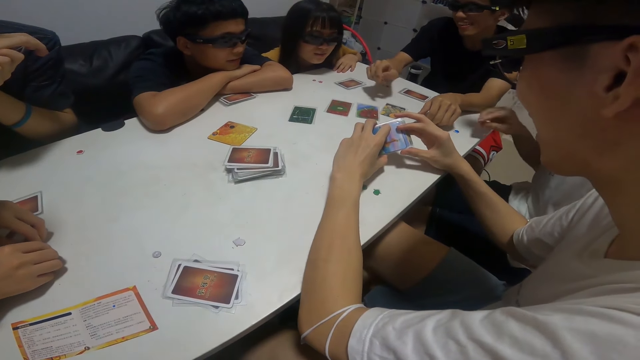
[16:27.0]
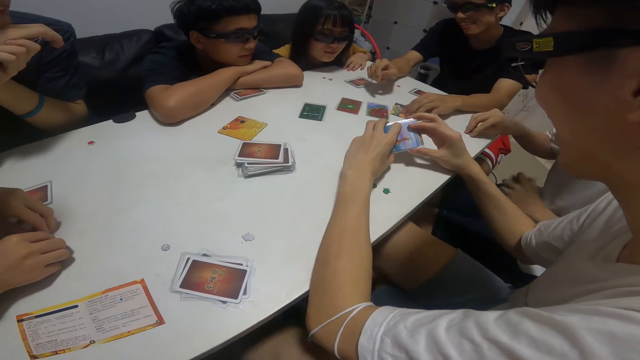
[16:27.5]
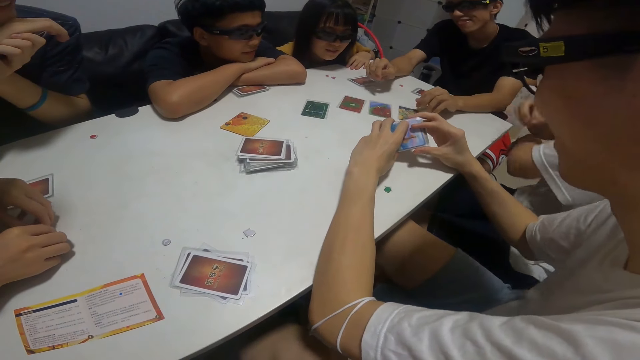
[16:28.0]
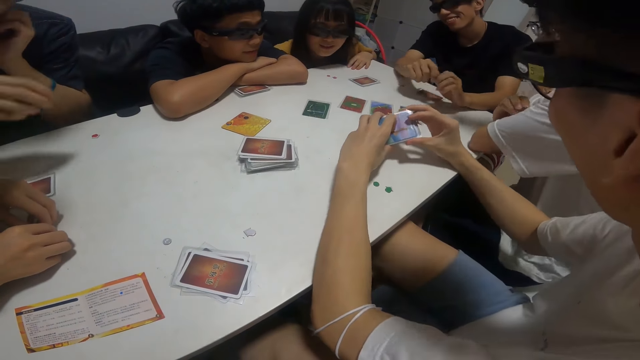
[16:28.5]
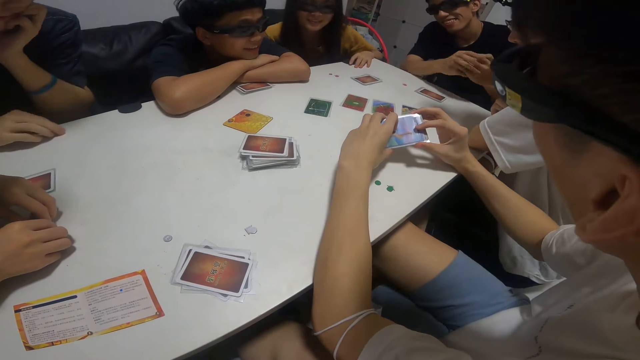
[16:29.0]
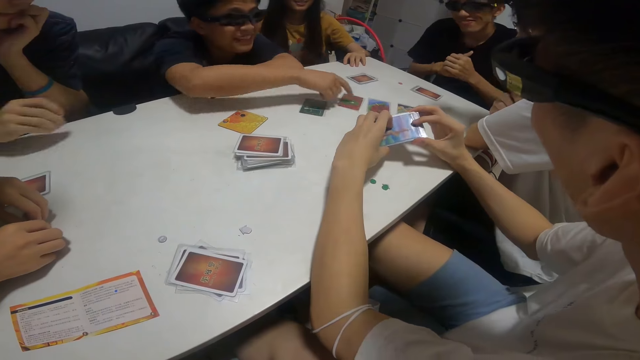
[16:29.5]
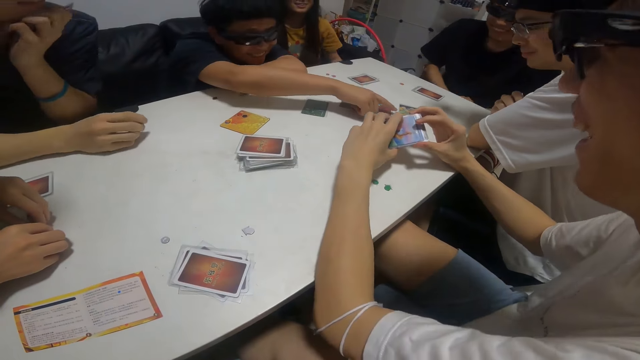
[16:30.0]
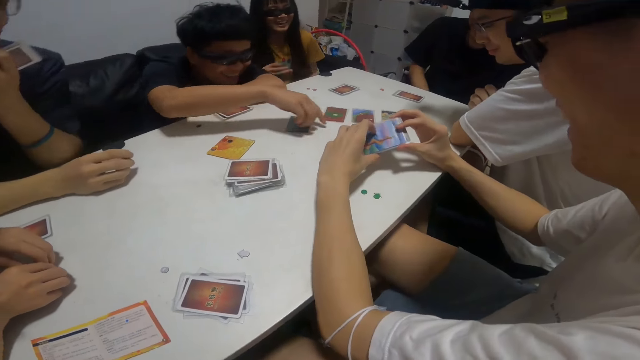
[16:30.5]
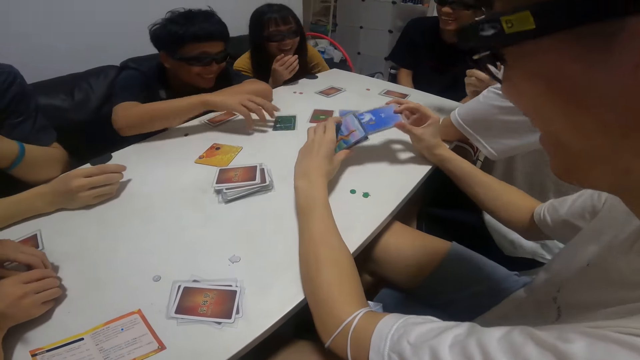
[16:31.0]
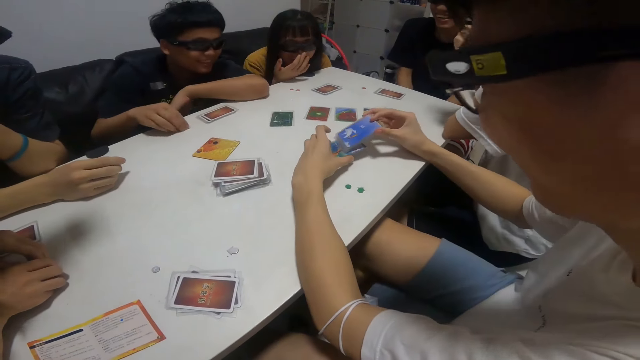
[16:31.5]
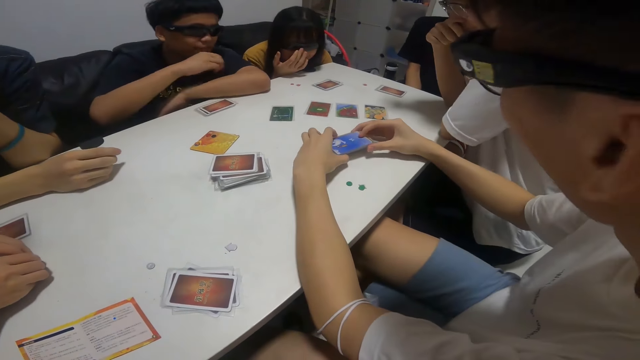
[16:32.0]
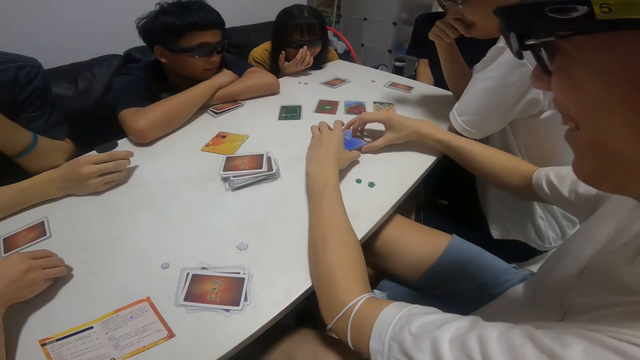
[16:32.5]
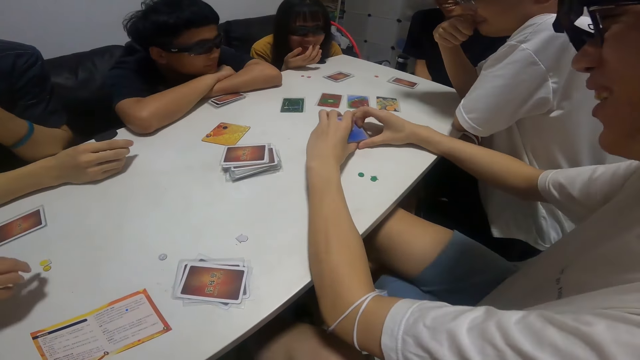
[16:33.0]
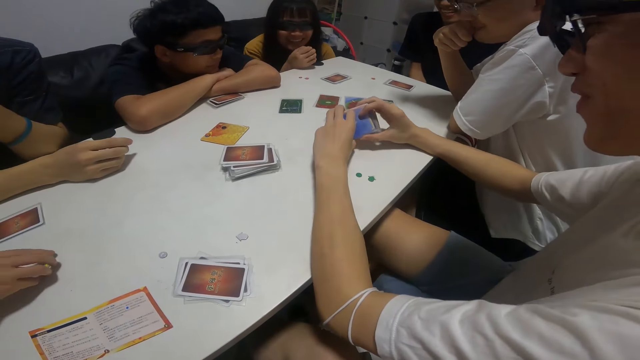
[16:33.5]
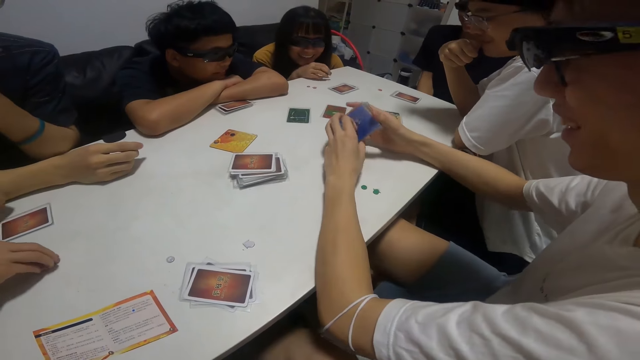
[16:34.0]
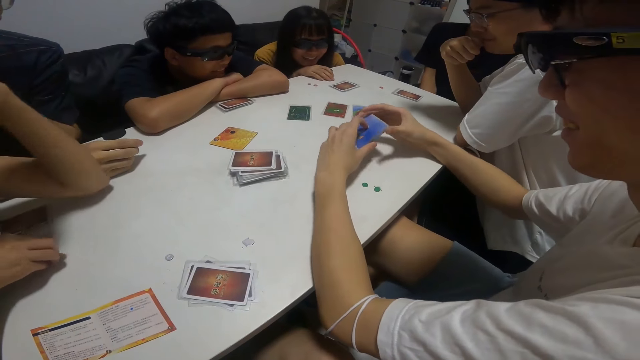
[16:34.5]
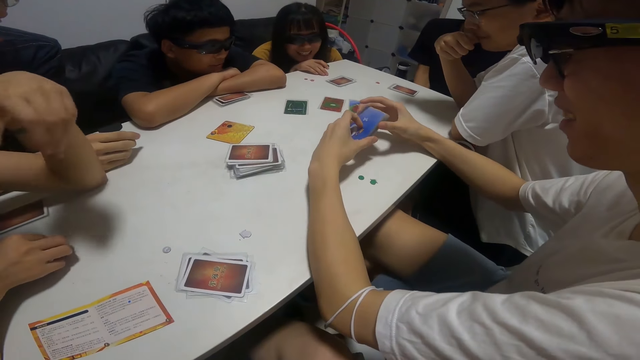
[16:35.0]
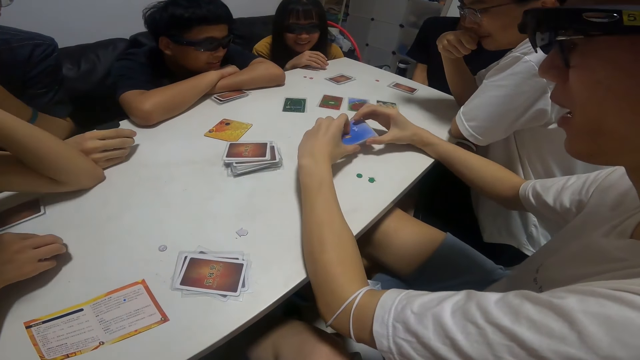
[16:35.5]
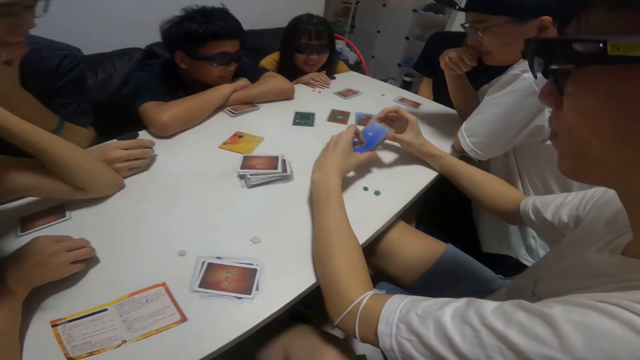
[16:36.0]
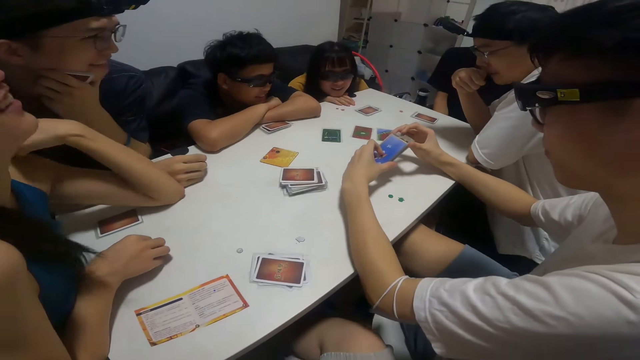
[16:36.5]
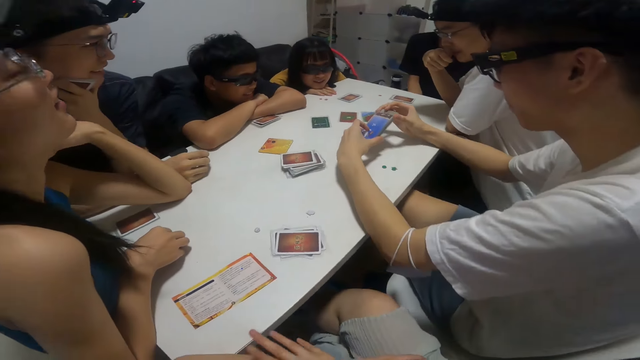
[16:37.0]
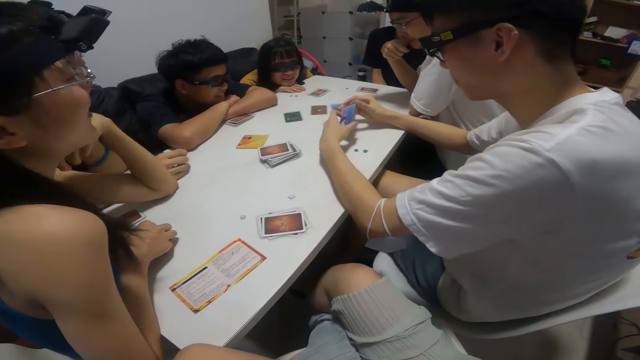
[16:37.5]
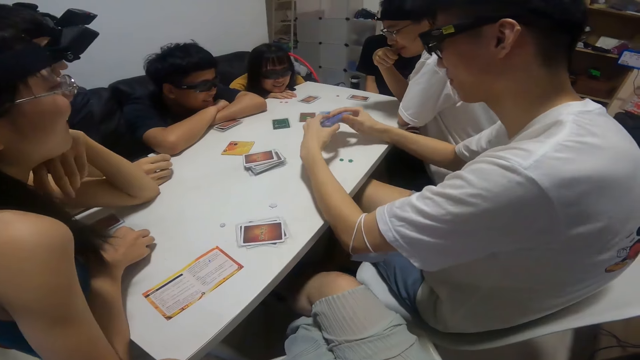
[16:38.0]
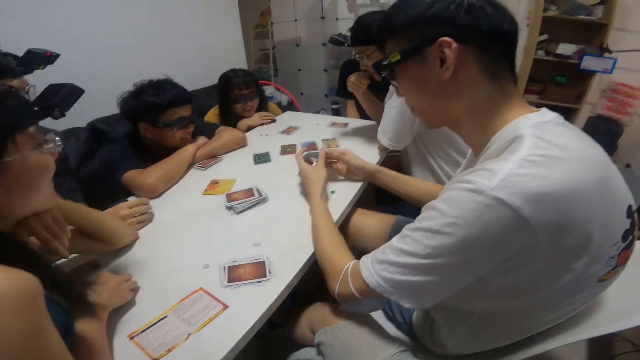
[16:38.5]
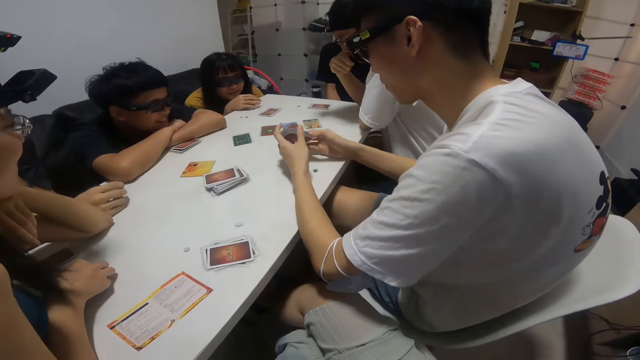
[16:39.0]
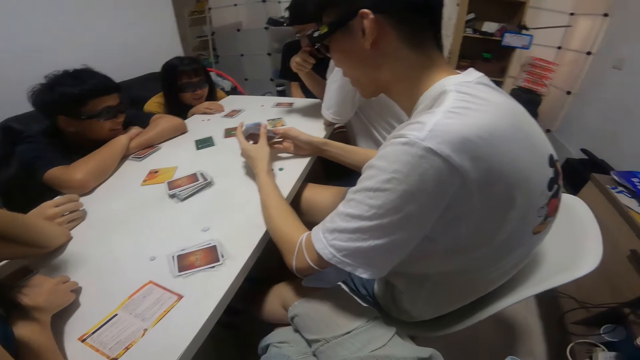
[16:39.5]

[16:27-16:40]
A man turns the cards and plays another card on the table with his right hand. Another man picks some cards from the table with his right hand. A boy adjusts the cards on the table with his left hand. A third man points at the cards on the table. The camera wearer laughs with the team playing cards. A fourth man interacts with the group of people. The third man converses. The camera wearer looks around the house.

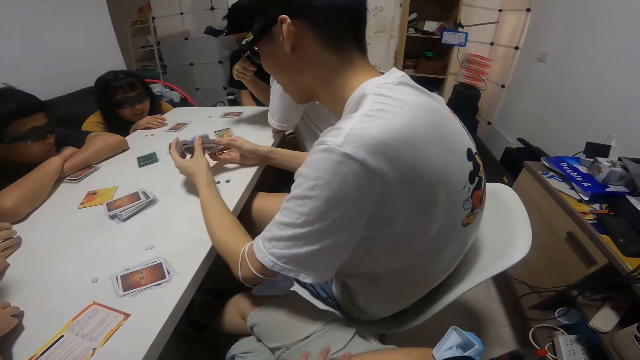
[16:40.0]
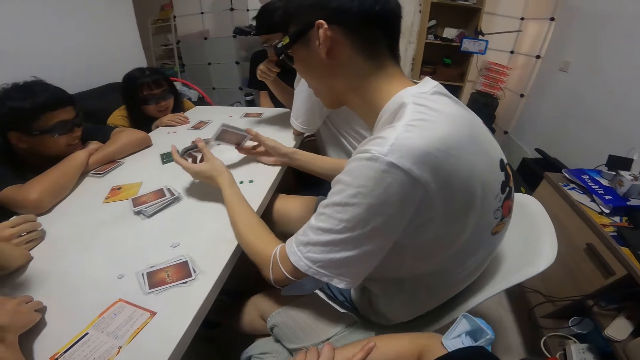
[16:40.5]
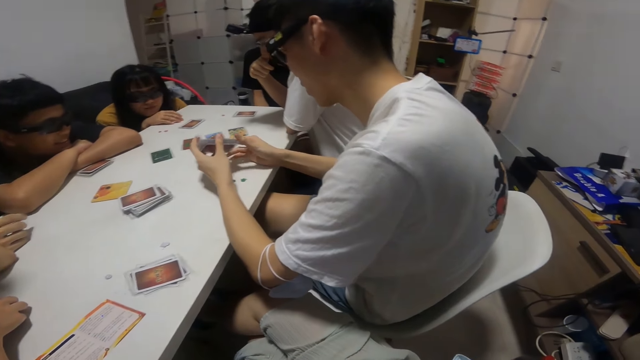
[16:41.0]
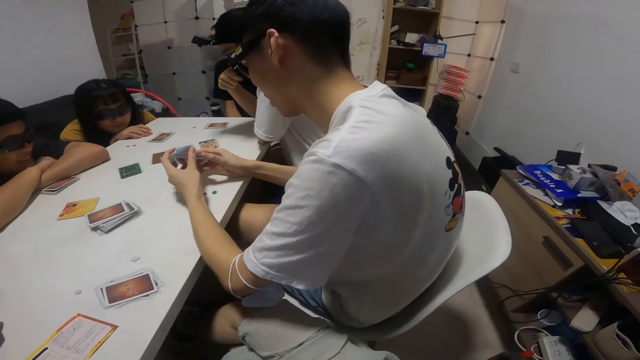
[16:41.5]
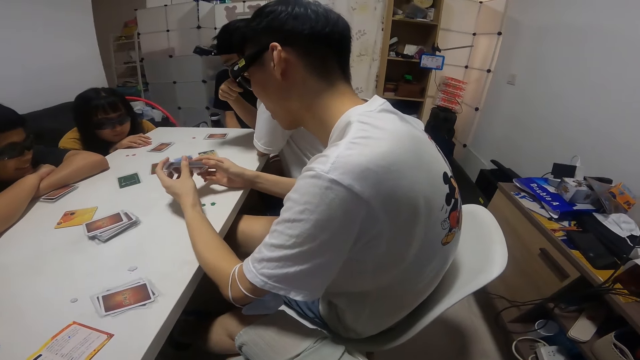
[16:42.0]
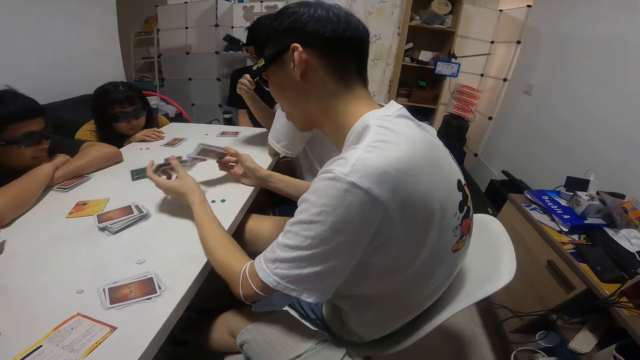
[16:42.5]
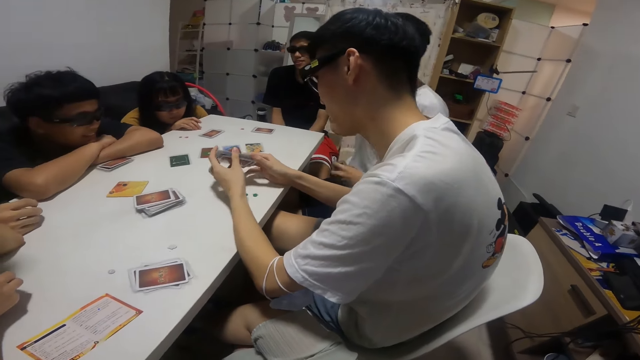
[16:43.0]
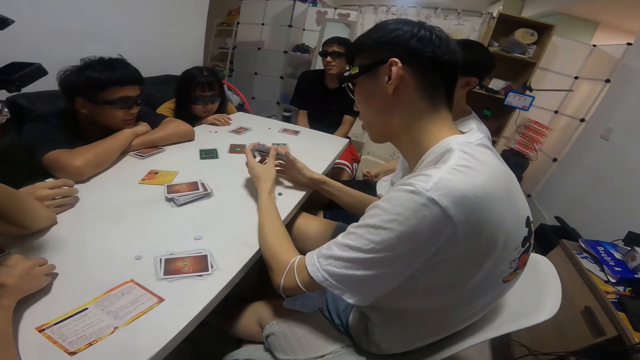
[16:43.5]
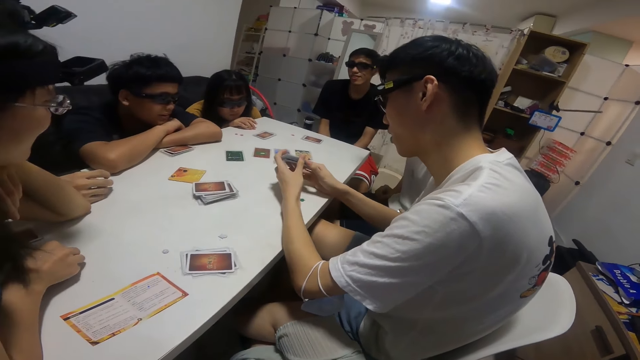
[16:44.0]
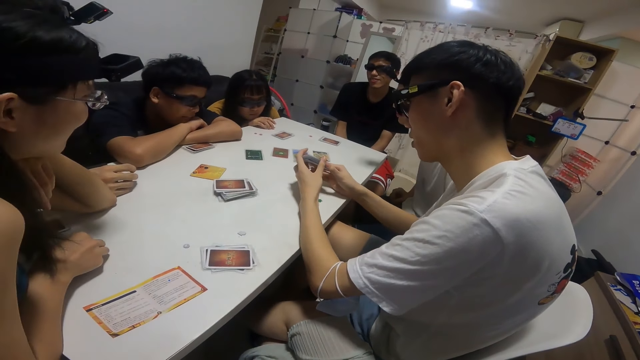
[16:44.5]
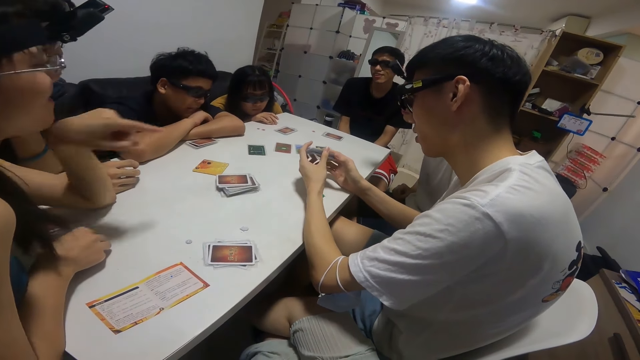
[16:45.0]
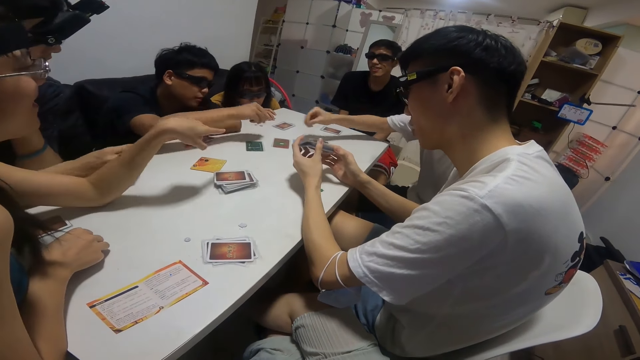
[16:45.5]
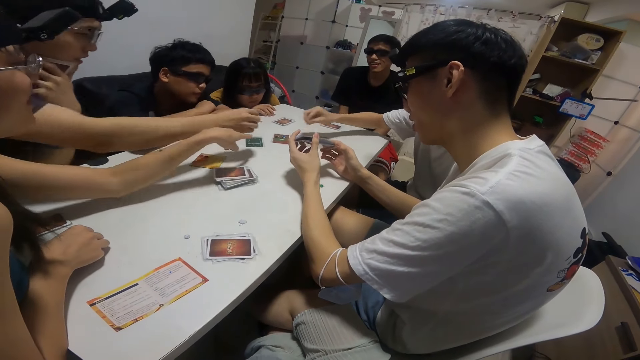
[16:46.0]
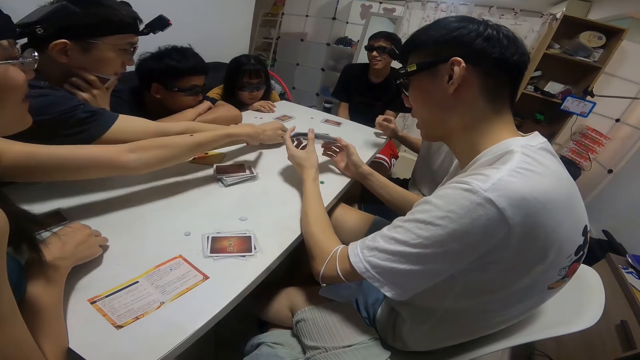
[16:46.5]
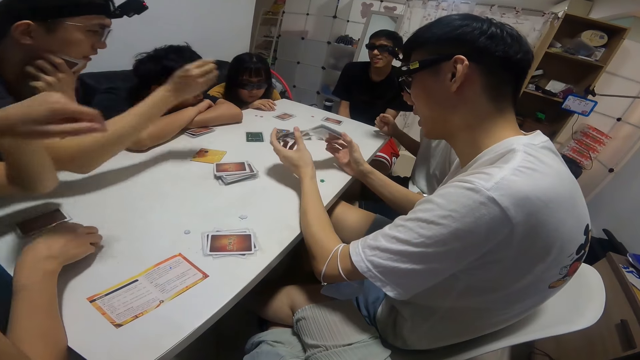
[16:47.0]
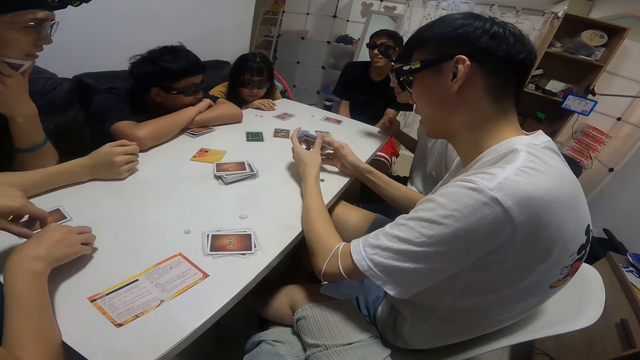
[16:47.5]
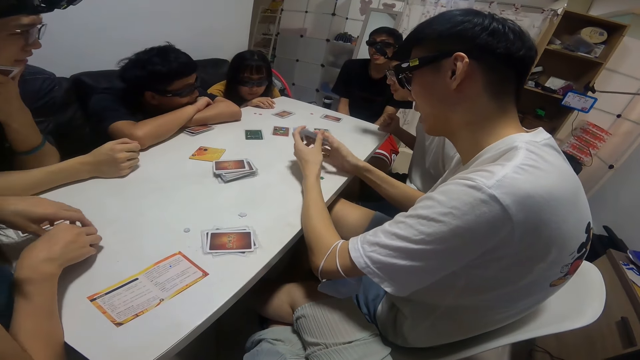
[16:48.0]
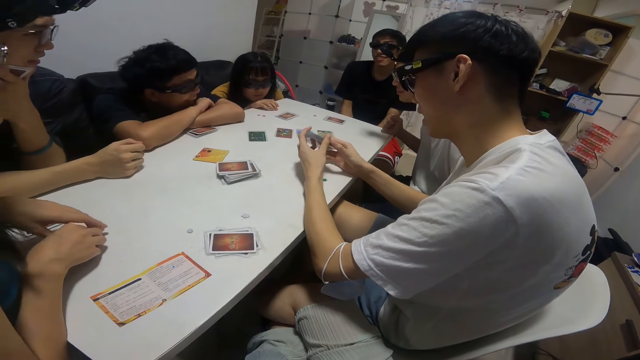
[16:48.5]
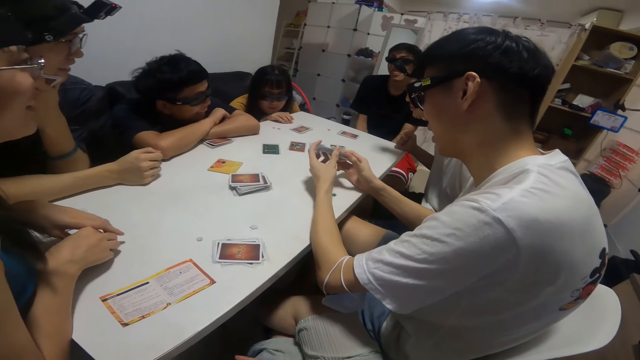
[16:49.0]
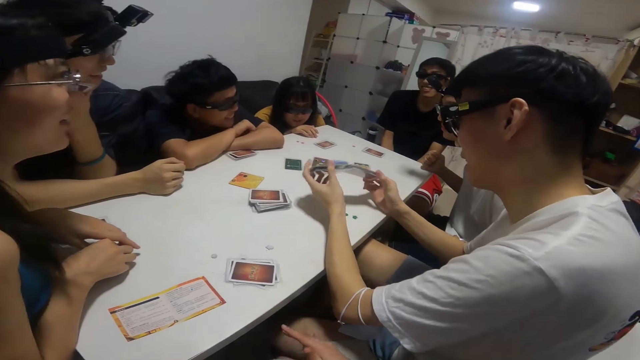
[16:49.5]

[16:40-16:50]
The man shuffles the cards in his left hand with his right hand. The man shuffles the cards on the table. A boy picks another sticker from the table with his right hand. Another man picks another sticker or the cards from the table with his right hand. A lady picks another sticker from the table with her right hand. A third man picks another sticker from the table with his right hand. The first man shuffles the cards on the table.
